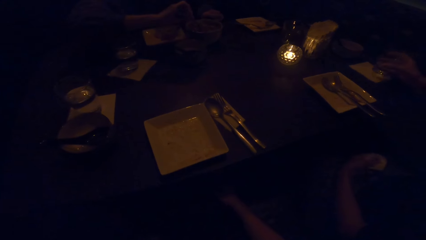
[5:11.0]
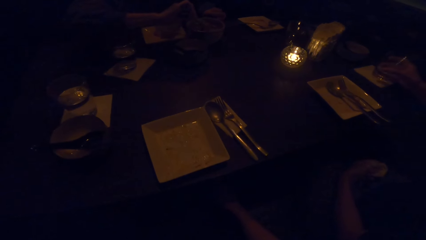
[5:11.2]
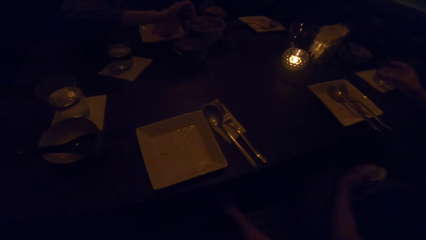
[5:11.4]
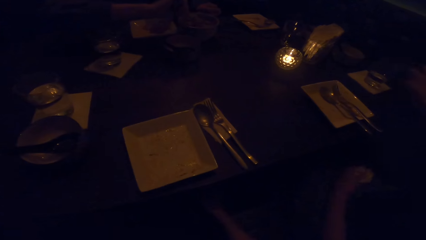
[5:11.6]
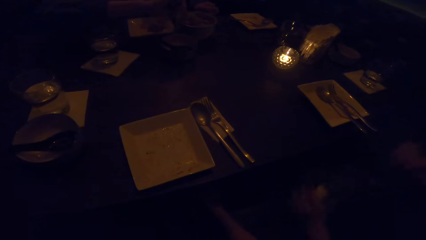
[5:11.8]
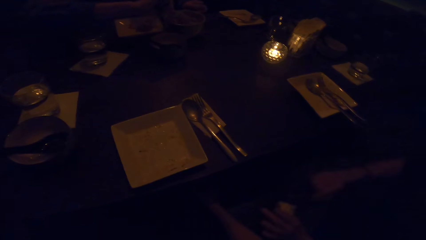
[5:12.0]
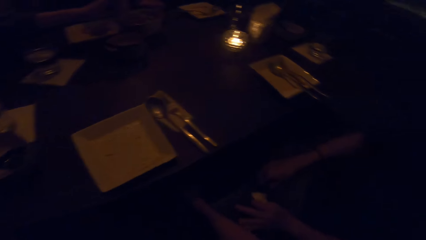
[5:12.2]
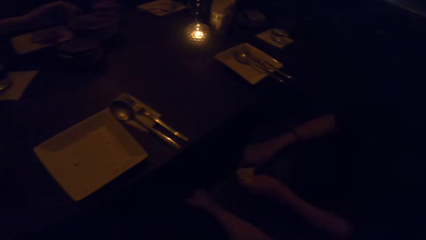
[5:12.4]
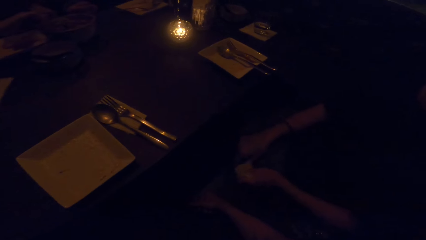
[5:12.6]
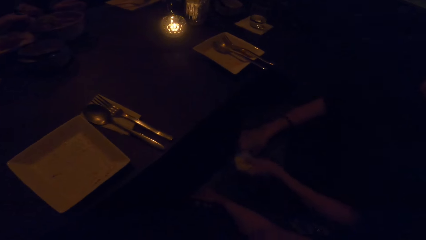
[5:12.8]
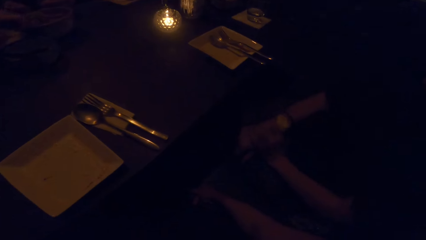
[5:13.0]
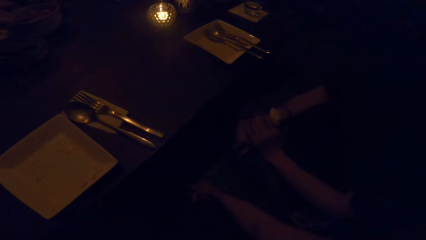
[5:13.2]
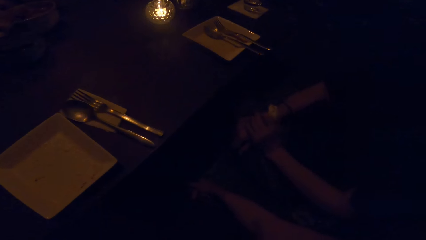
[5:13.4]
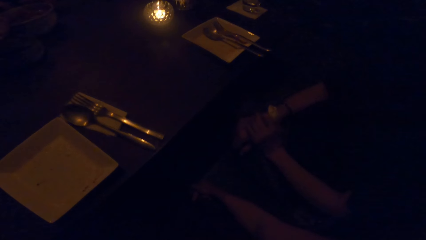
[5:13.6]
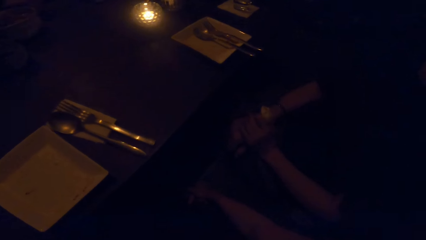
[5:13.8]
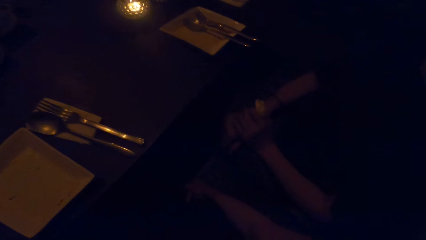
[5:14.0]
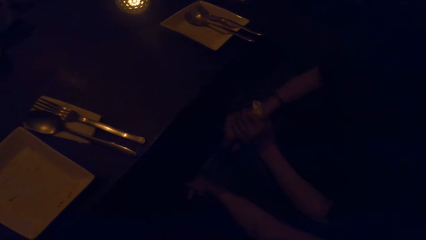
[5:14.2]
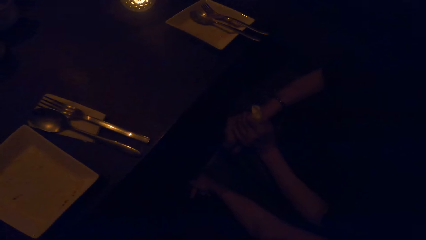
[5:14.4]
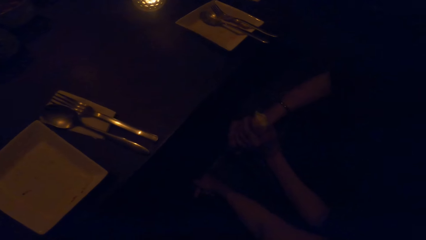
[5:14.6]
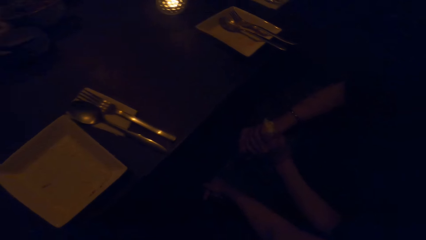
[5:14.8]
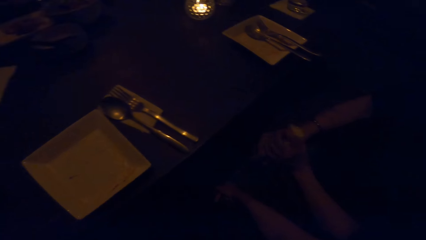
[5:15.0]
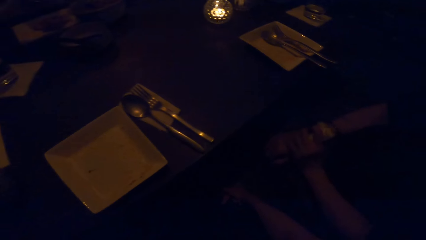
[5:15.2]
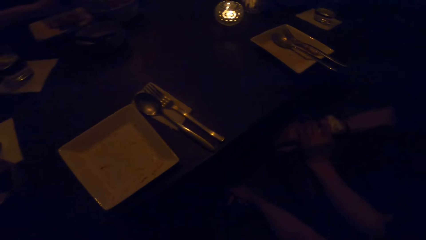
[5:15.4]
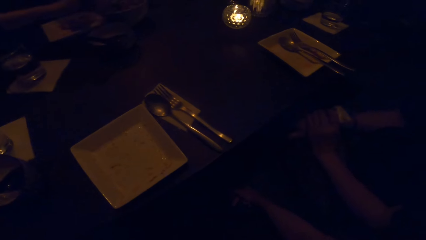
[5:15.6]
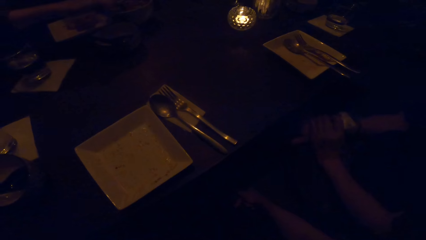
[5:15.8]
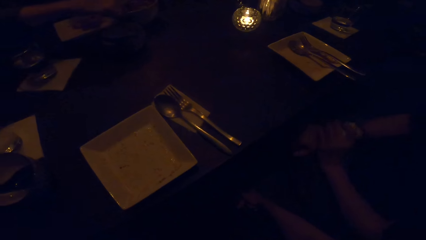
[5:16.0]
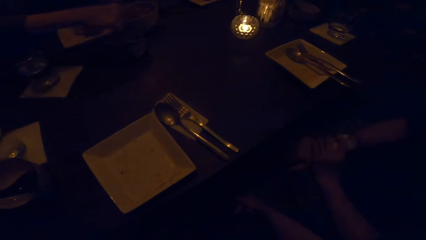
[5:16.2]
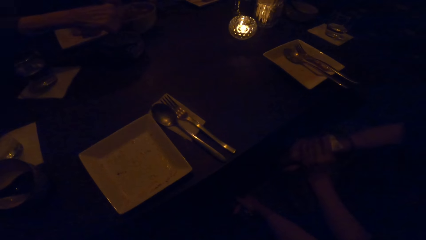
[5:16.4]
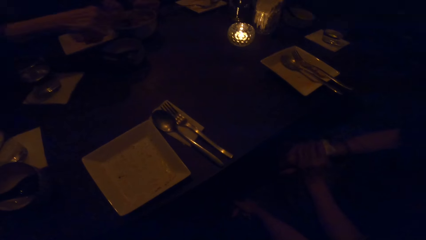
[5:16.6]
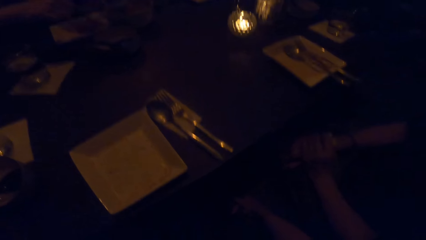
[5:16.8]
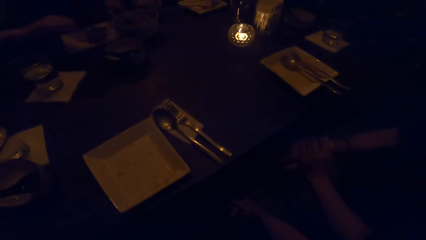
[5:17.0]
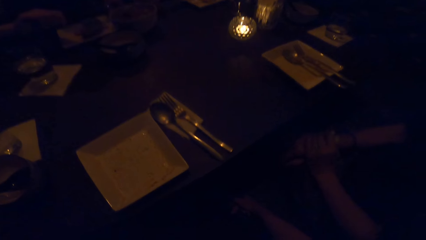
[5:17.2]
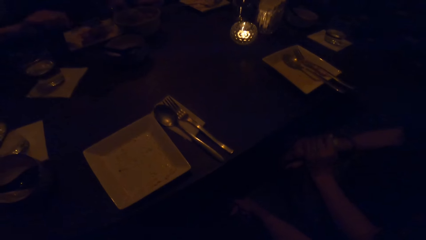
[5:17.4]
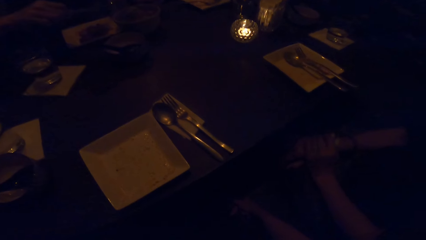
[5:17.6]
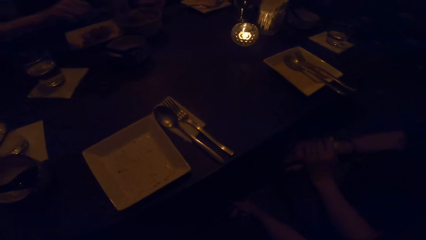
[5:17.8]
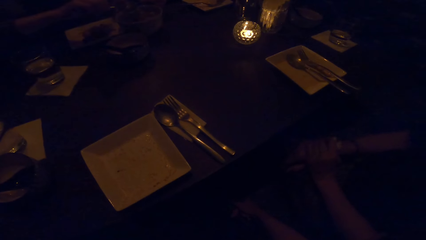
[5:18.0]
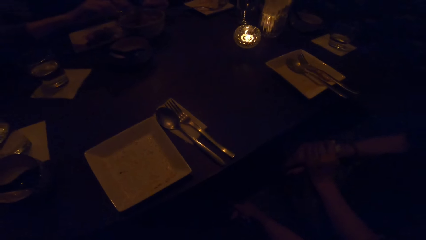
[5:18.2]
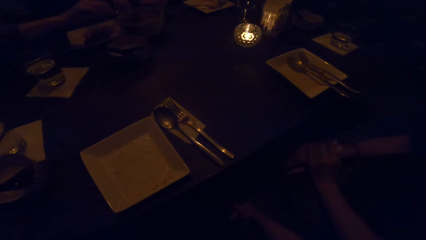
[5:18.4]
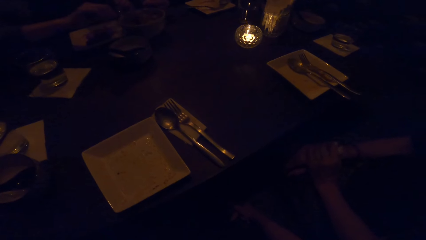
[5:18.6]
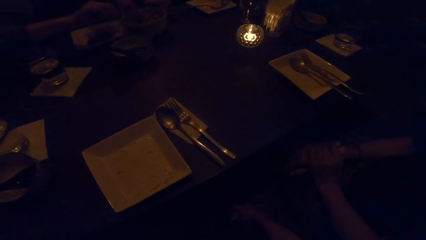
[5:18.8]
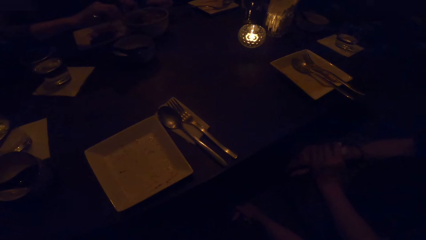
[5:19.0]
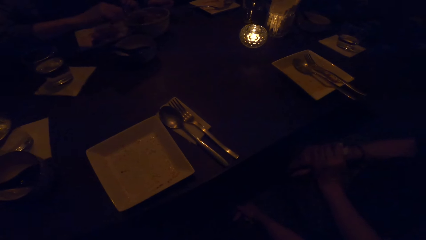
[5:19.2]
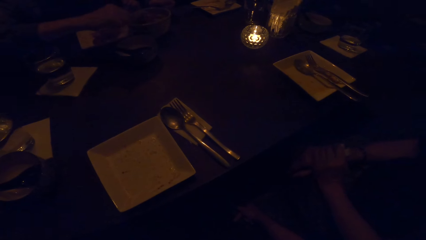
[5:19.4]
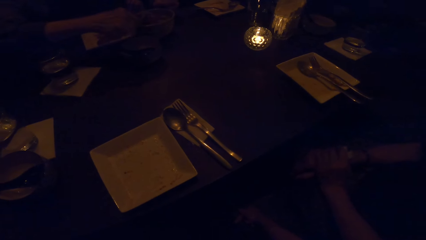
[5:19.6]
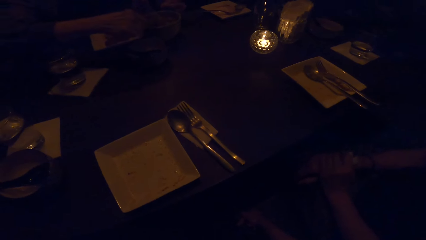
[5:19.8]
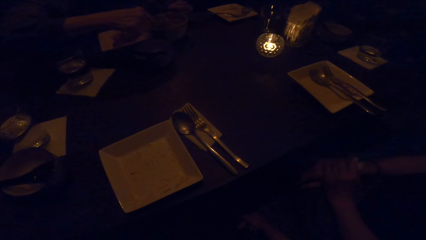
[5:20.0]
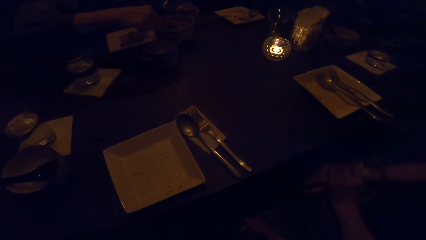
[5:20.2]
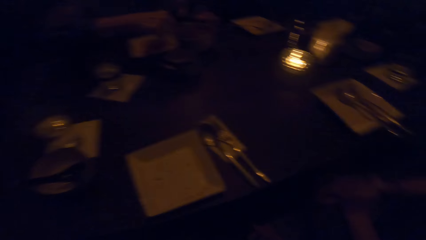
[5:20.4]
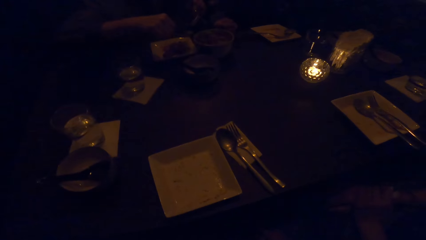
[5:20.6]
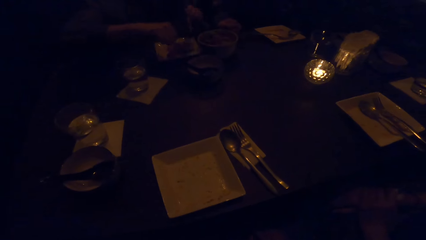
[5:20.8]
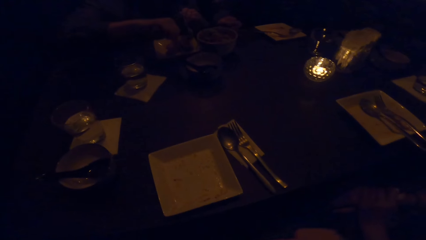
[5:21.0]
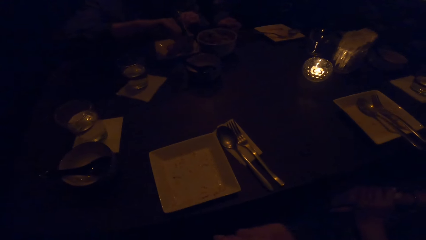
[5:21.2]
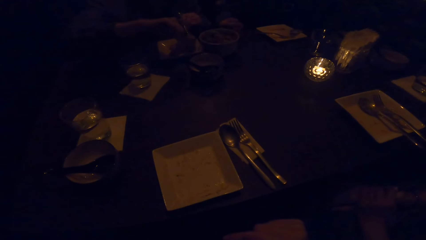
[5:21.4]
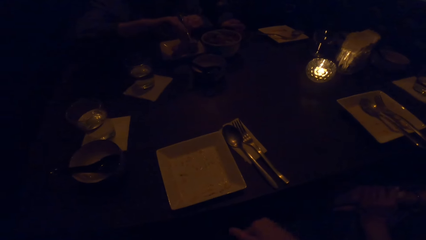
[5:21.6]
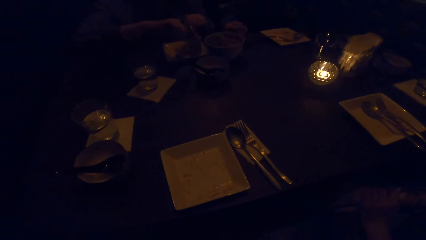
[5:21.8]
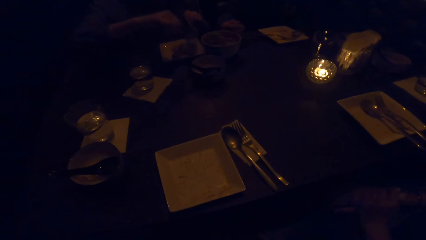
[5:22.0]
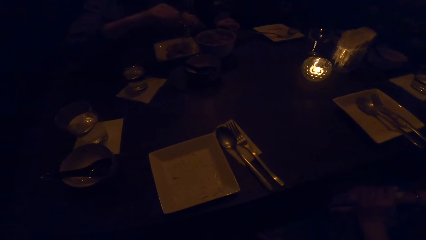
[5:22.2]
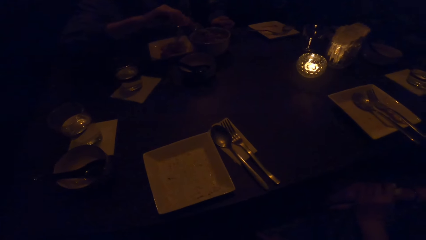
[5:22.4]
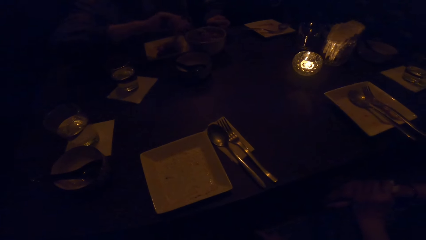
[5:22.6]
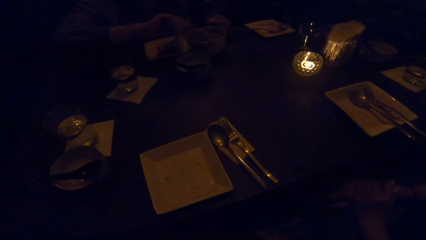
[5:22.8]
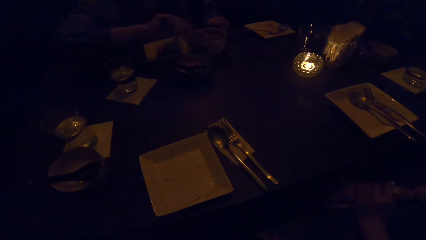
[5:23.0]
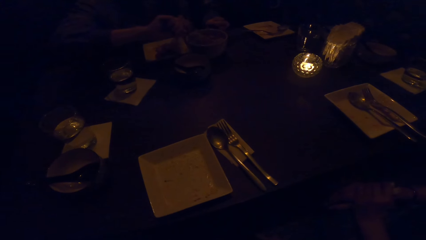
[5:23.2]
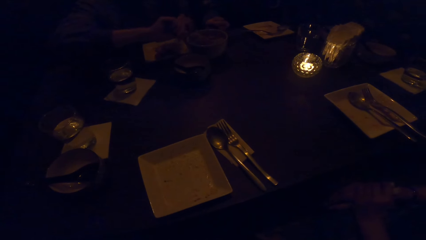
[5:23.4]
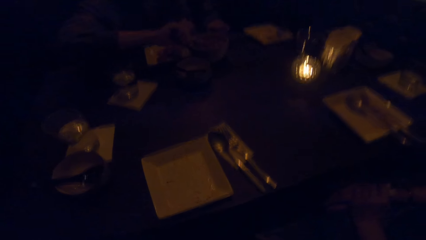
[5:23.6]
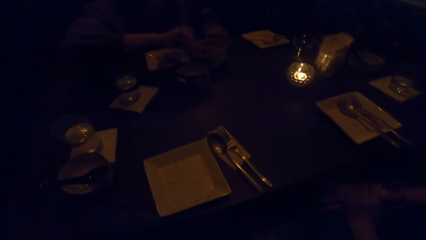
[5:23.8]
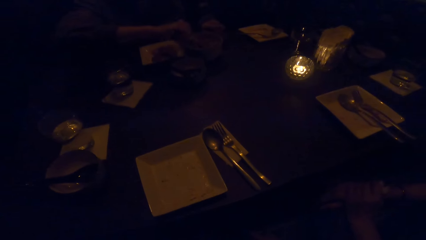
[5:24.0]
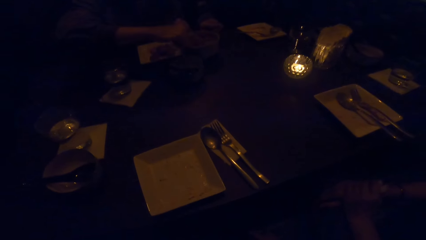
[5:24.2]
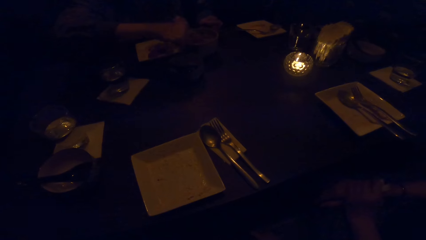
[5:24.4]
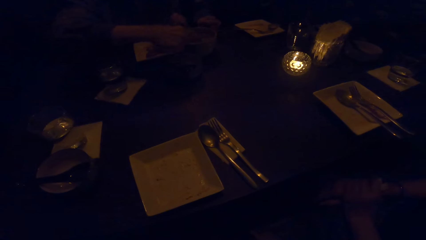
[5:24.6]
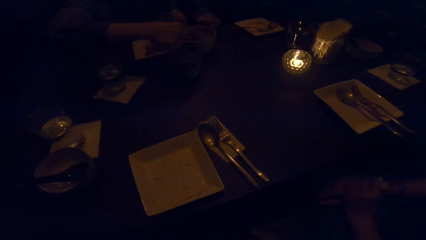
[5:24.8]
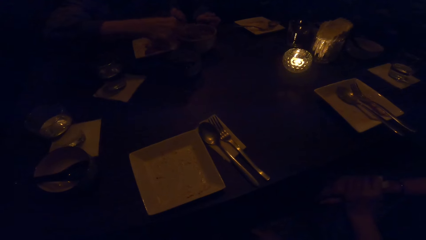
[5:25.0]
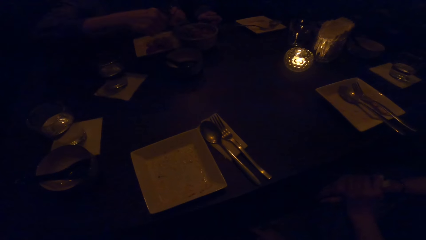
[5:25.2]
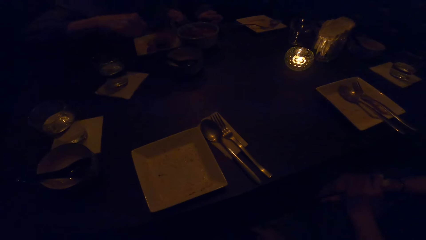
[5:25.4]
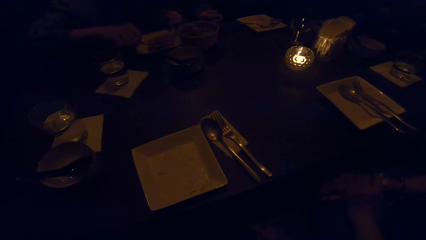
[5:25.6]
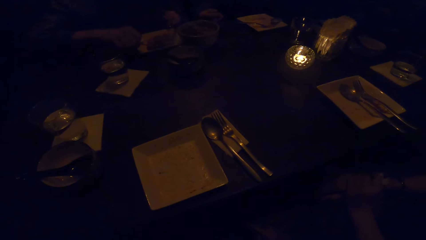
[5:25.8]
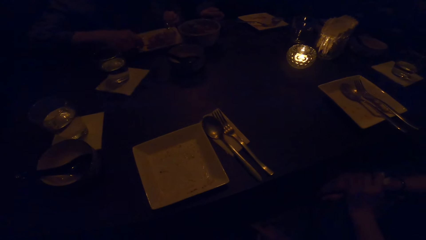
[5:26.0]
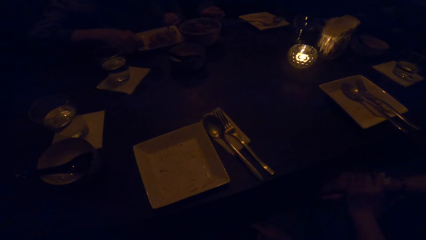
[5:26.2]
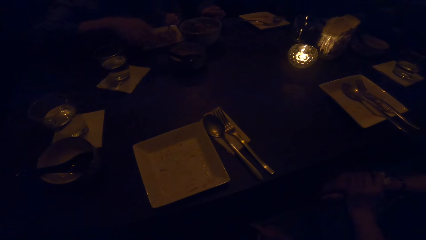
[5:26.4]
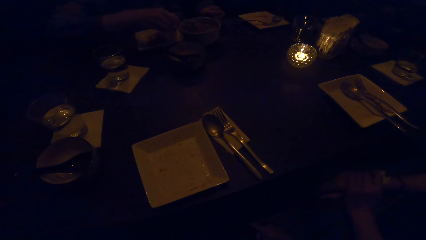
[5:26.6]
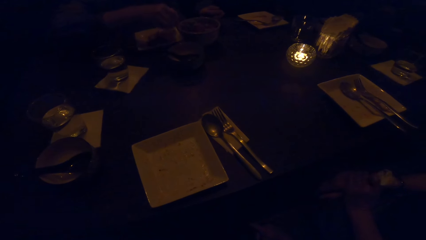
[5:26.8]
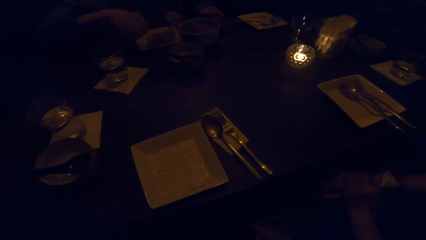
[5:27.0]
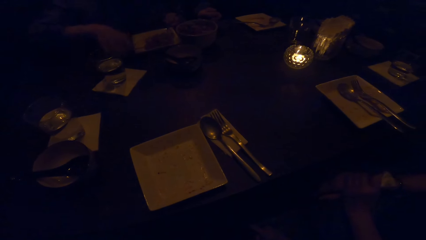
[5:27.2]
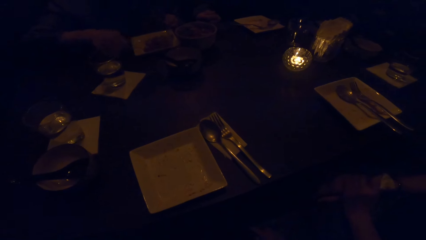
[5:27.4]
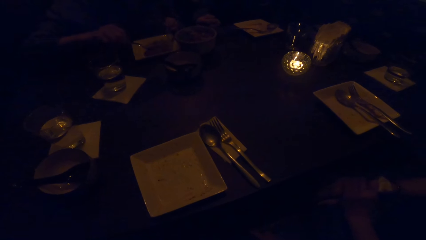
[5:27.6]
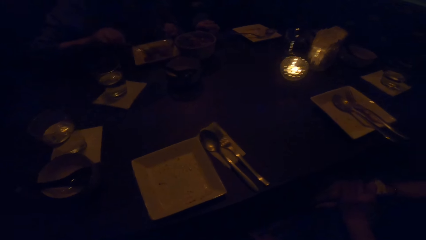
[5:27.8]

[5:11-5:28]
A woman drops the glass of wine on the table. The camera wearer interacts with the woman. Another woman holds her hand. A man puts the sauce on the plate. The man takes sauce from the bowl with the spoon. The man puts the sauce on the plate. The man takes sauce from the bowl with the spoon. A third woman serves food. The man puts the sauce on the plate.
